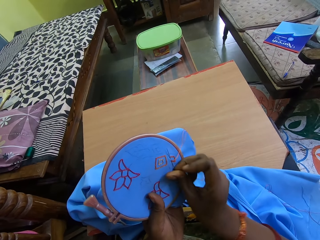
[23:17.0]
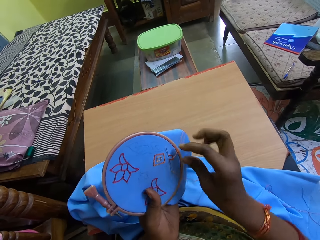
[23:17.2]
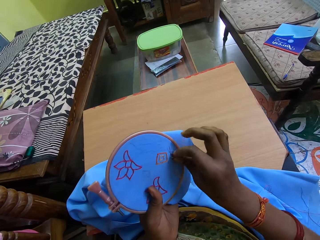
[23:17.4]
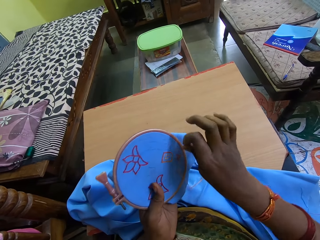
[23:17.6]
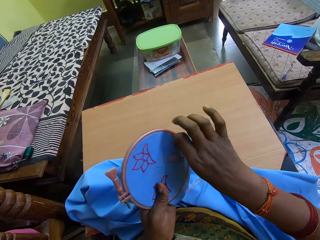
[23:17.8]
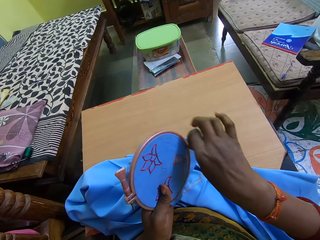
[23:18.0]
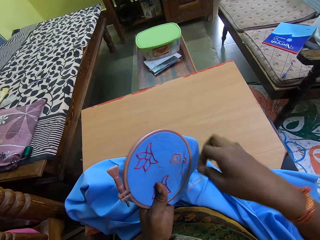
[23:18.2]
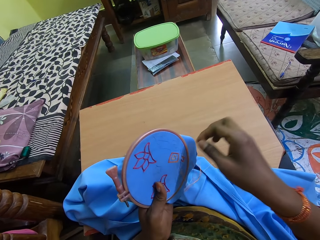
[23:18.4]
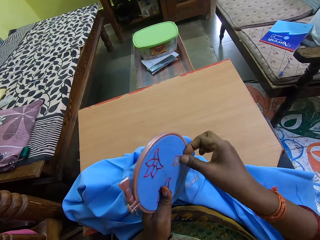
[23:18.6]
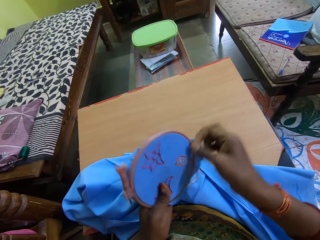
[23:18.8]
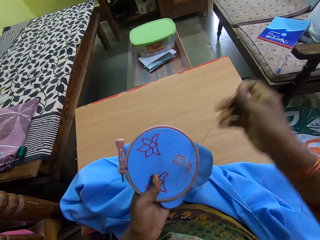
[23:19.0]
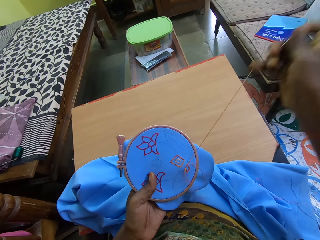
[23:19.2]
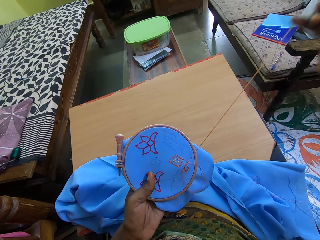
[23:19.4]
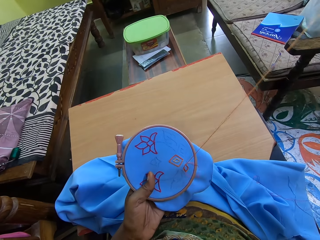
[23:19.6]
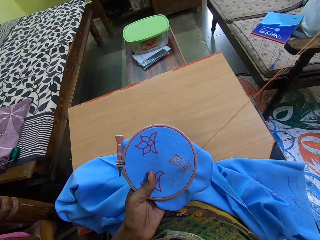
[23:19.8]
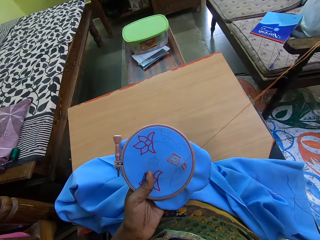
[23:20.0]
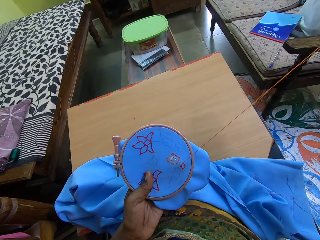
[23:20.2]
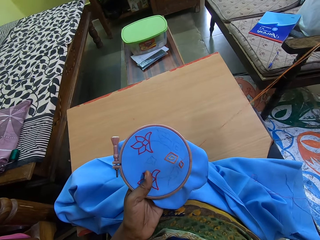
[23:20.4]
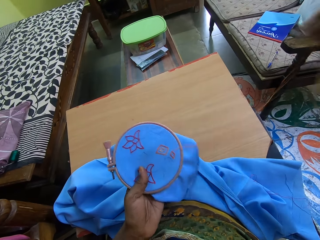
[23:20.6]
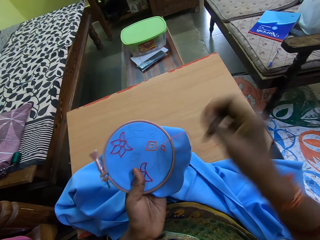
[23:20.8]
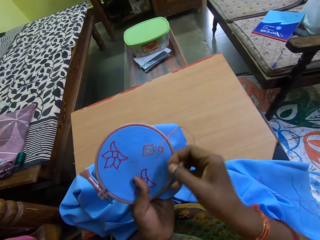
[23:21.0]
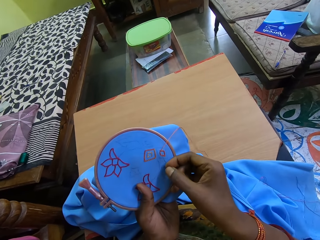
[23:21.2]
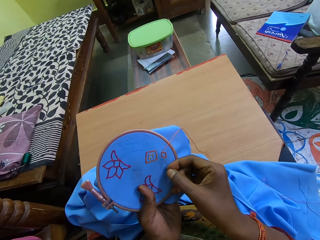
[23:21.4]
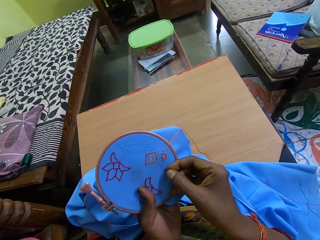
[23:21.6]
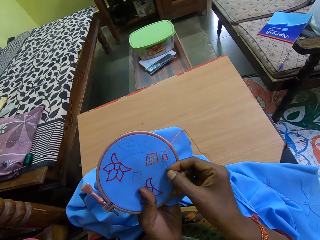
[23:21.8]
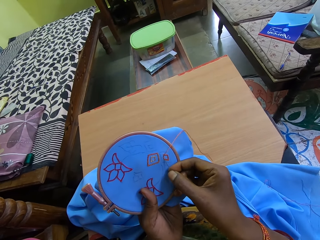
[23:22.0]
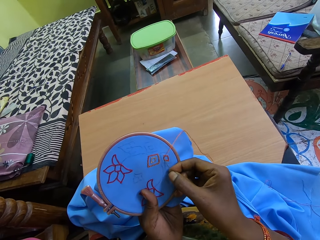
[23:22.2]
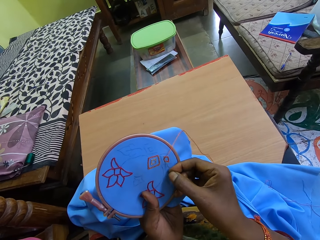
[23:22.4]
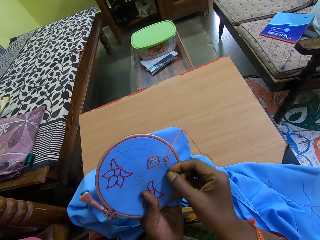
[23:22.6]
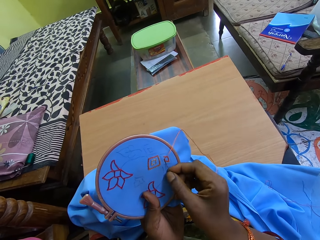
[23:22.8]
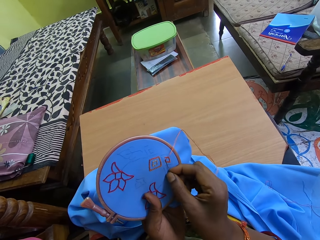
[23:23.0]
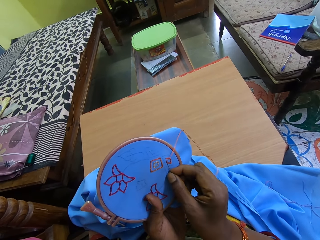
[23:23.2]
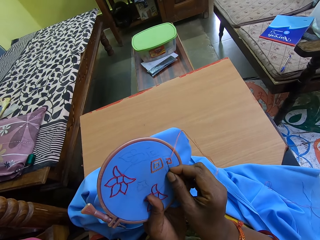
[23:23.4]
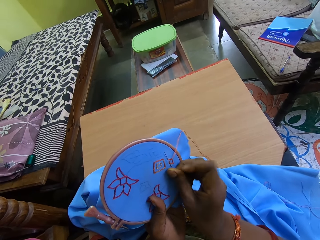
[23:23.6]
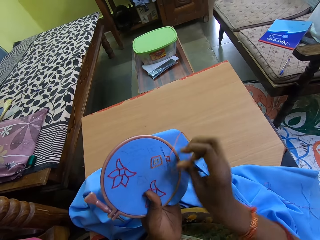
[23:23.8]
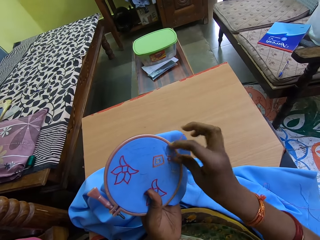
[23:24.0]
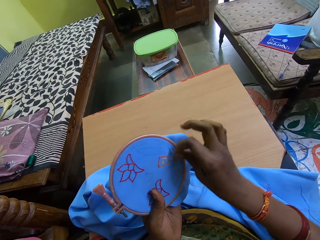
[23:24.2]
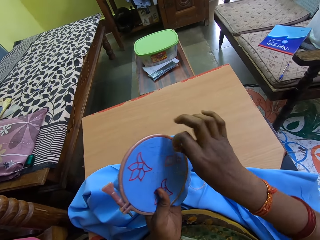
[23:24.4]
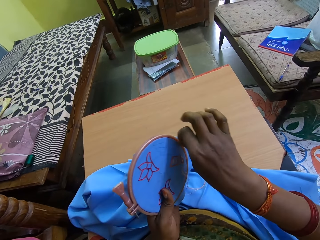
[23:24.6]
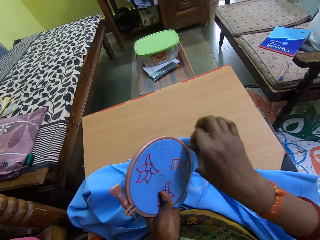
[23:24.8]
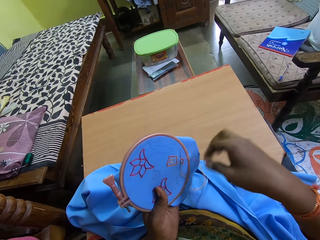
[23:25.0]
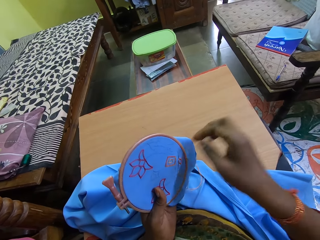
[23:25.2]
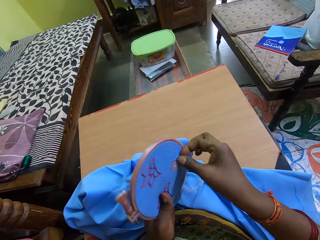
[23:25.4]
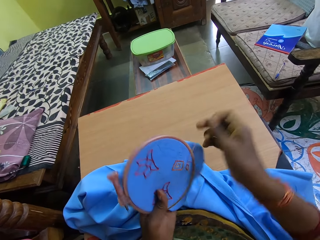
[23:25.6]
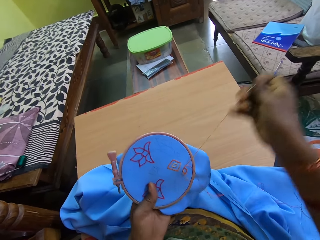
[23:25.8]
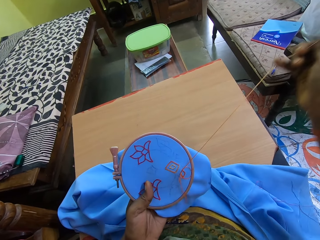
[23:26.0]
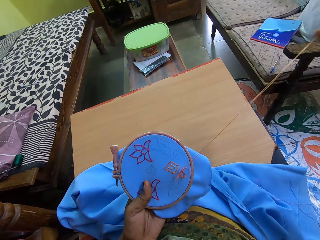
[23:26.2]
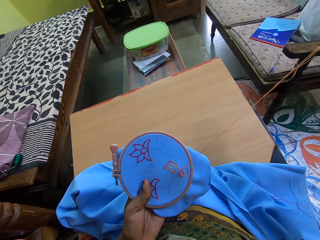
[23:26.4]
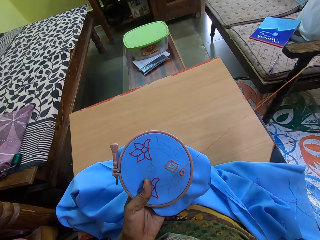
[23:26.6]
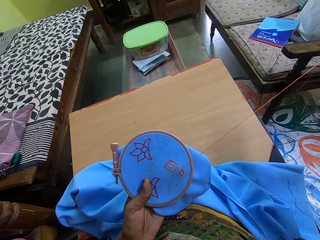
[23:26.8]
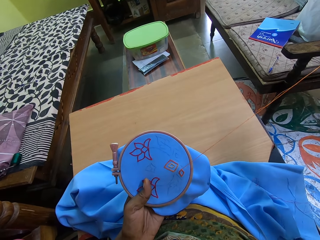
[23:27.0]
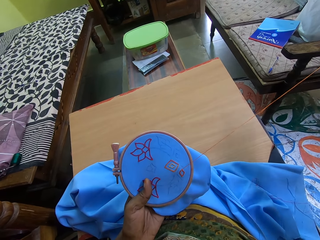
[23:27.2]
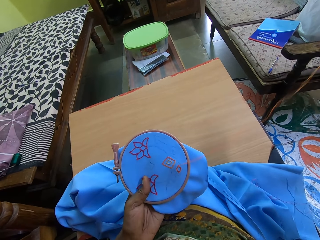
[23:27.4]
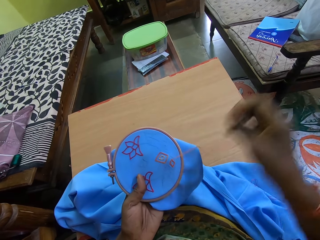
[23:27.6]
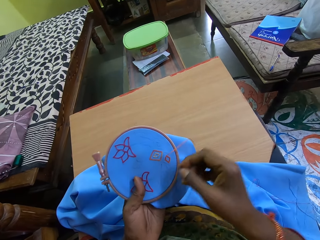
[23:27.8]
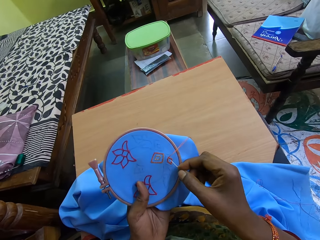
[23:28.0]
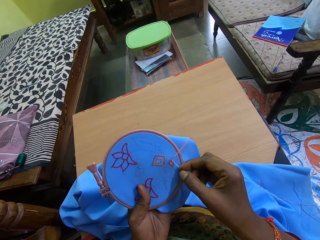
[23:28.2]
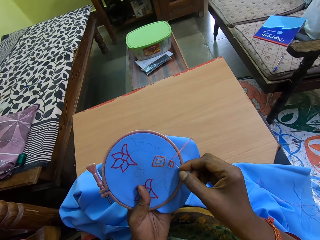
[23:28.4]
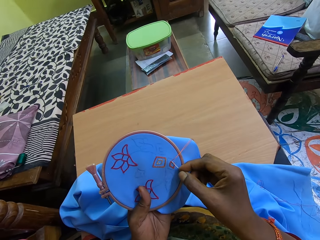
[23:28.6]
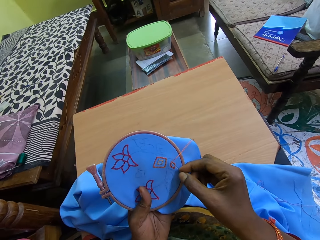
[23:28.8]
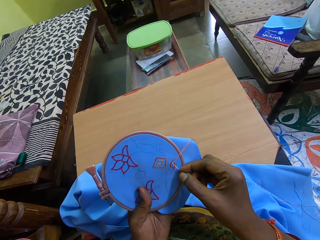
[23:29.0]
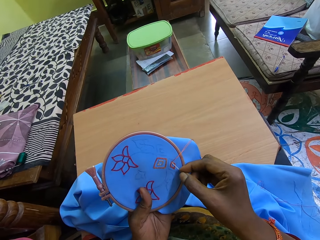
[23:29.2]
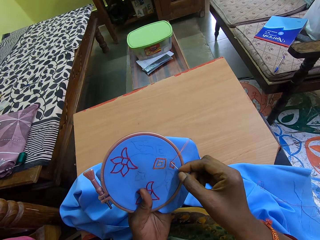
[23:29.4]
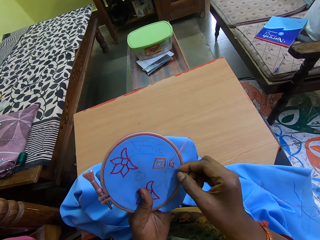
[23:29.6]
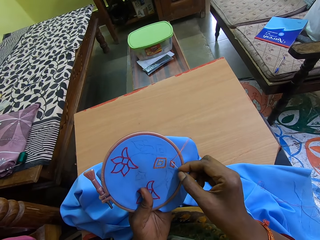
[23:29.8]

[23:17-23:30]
The camera wearer twists the thread on a needle. They pull the thread. They sew the cloth with the needle. They twist the thread on the needle and pull the thread.

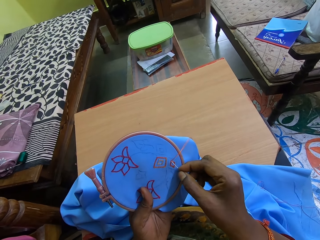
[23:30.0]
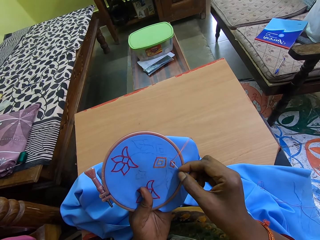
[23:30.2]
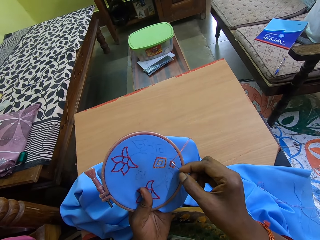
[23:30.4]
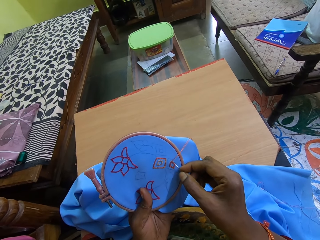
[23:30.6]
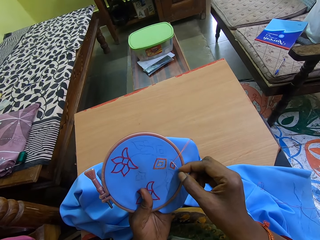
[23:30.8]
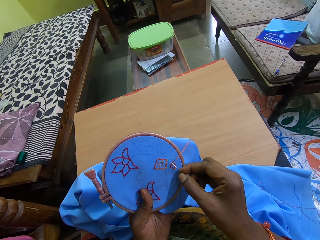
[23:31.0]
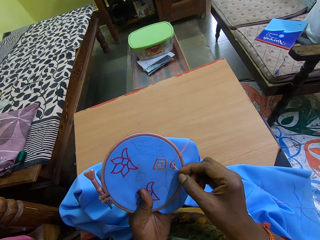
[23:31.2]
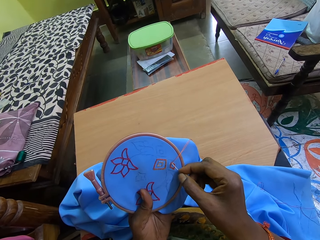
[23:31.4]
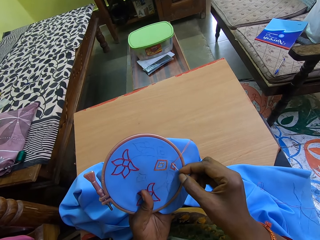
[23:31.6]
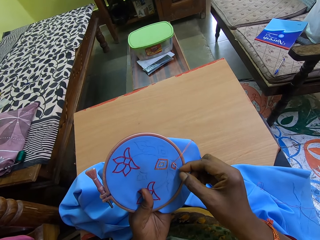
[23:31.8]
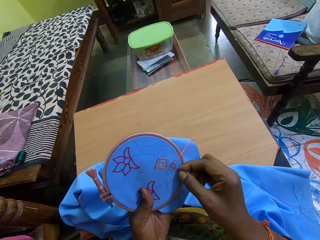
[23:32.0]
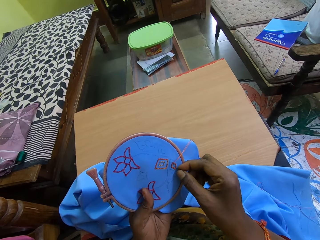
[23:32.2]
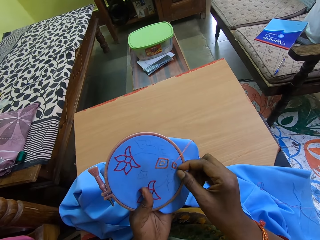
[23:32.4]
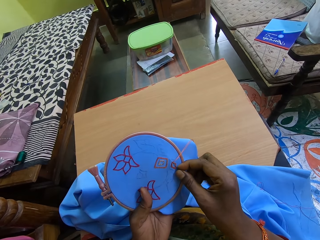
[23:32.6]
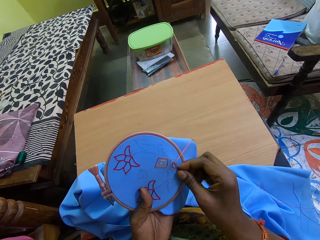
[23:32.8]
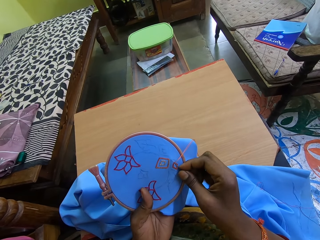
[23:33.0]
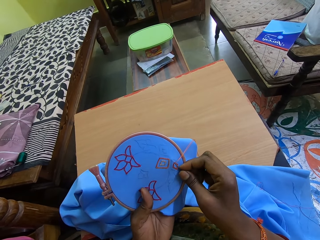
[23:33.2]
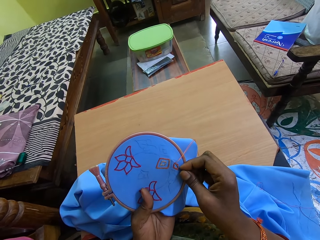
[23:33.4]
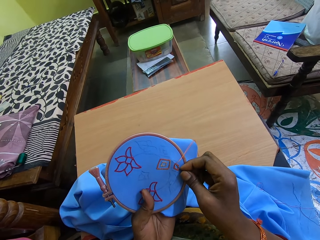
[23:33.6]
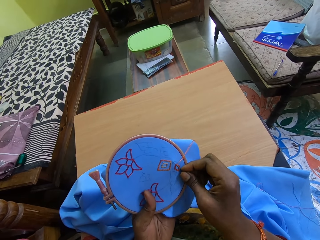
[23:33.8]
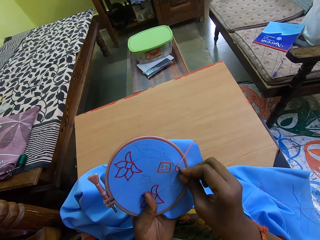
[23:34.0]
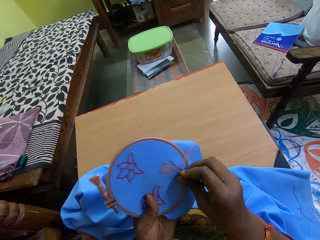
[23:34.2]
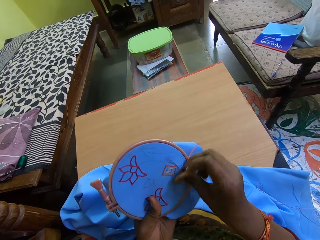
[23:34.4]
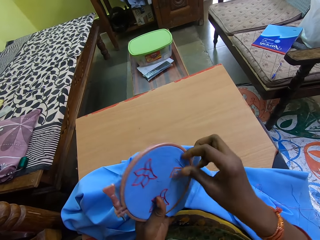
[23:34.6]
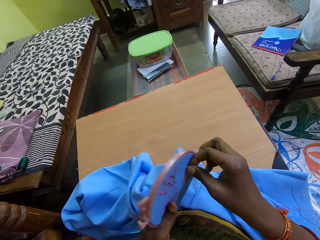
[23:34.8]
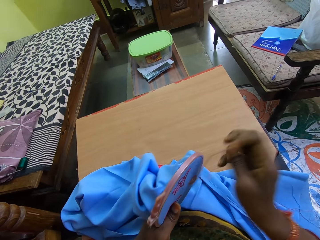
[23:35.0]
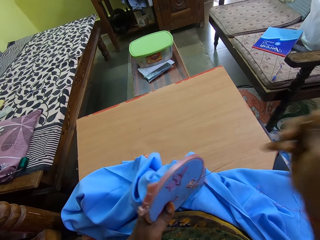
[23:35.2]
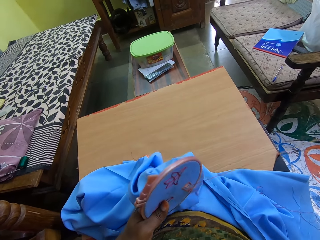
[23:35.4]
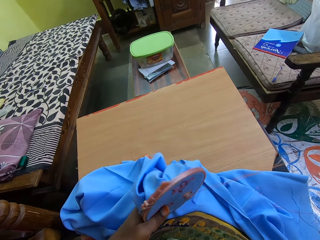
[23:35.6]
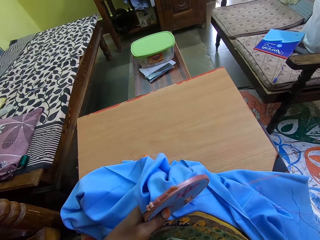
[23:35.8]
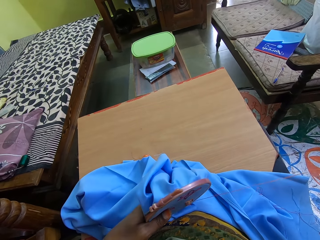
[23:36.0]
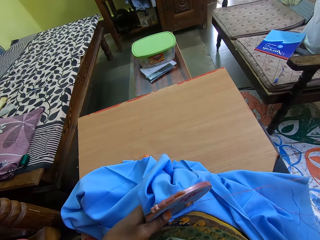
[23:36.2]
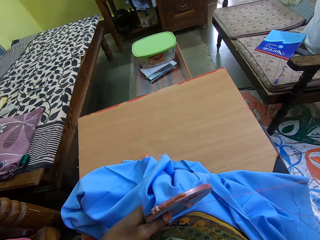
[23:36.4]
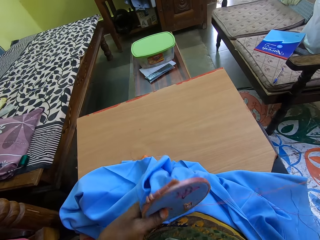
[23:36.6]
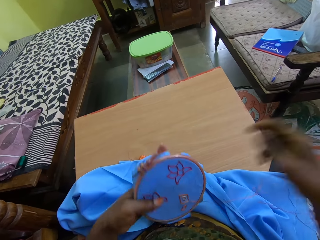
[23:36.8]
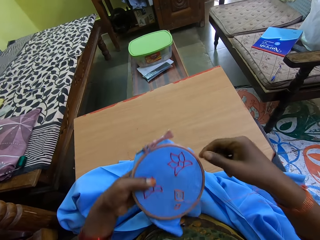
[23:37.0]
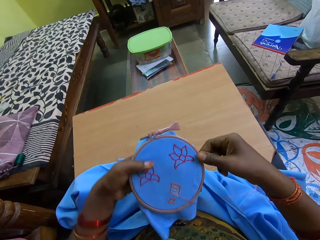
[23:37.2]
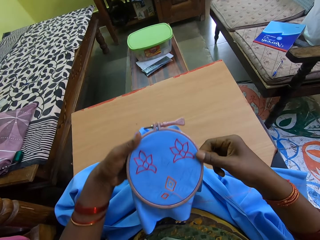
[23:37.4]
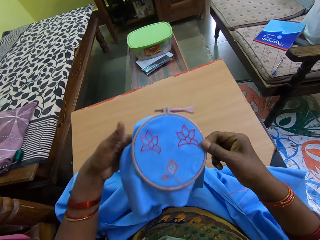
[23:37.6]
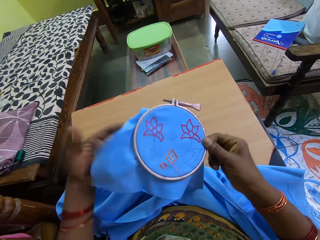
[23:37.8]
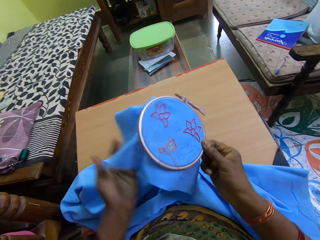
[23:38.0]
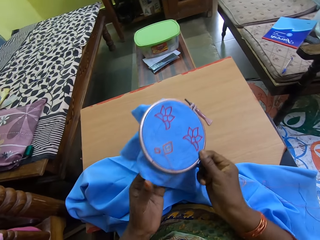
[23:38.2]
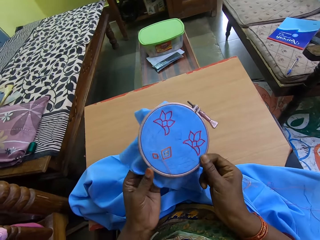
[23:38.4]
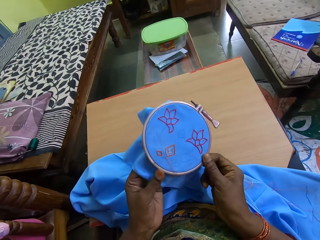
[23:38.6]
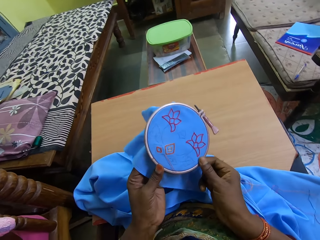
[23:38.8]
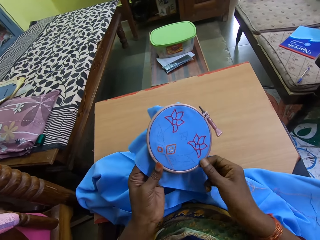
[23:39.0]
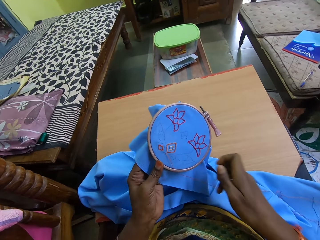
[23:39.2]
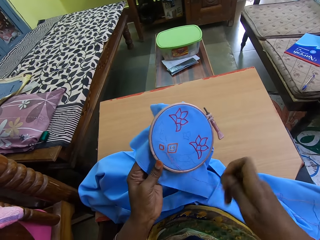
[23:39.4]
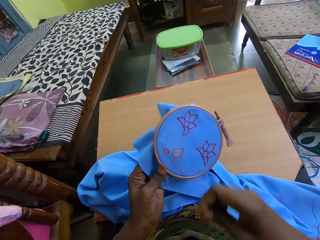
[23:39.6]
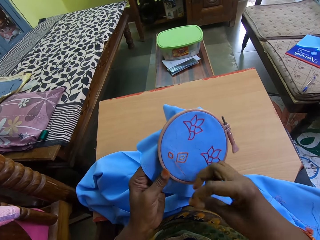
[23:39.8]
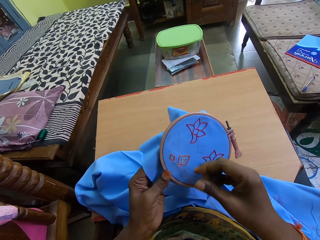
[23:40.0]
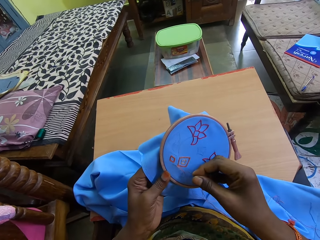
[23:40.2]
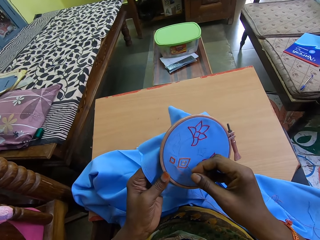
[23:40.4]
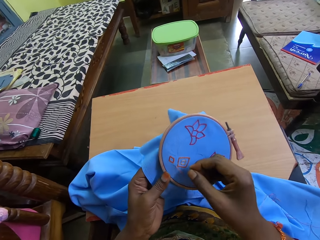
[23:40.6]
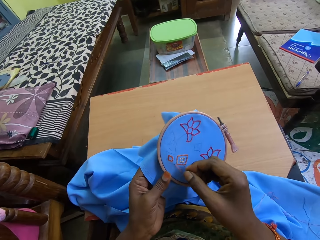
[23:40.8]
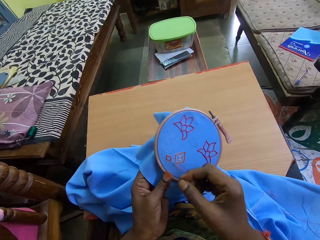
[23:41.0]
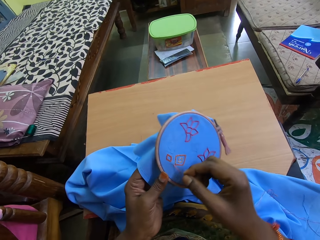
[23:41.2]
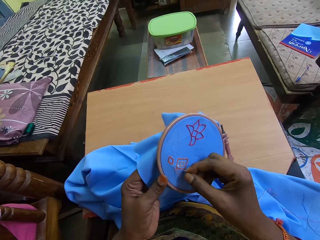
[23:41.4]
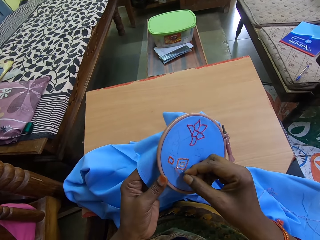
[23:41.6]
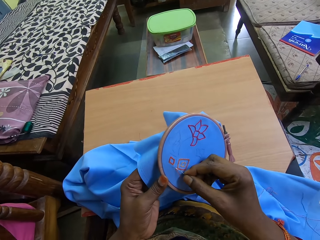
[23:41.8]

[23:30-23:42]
The camera wearer sews a cloth with a needle. She pulls the thread. She adjusts the fabric with her hands. She turns the cloth. She embroiders the fabric with the needle and thread in her right hand.
